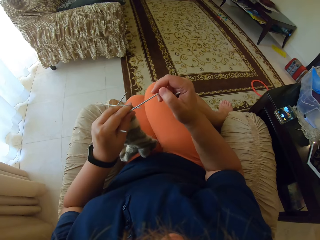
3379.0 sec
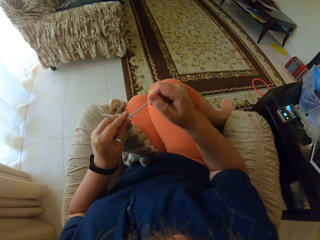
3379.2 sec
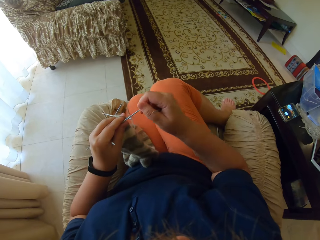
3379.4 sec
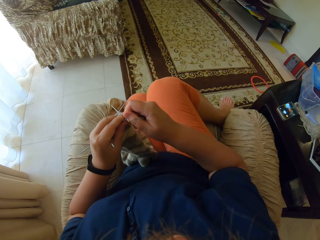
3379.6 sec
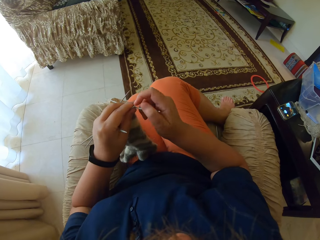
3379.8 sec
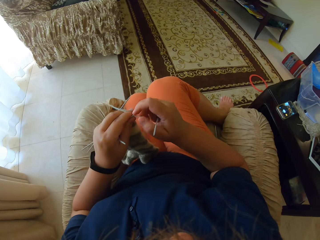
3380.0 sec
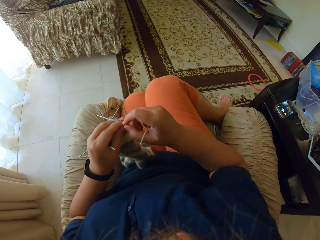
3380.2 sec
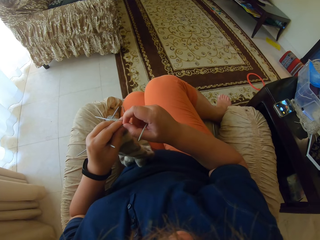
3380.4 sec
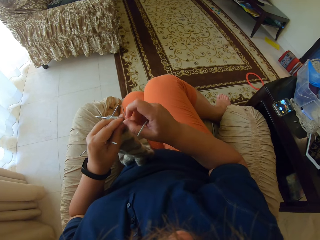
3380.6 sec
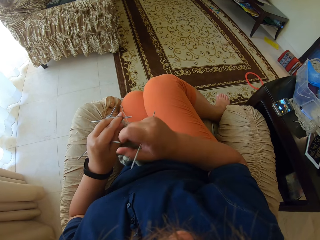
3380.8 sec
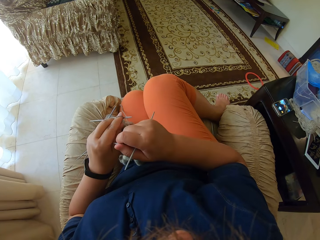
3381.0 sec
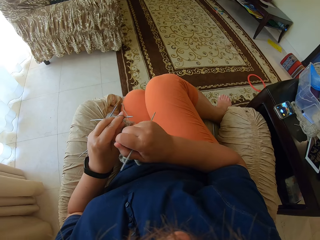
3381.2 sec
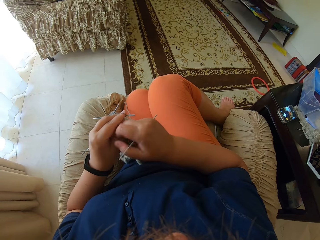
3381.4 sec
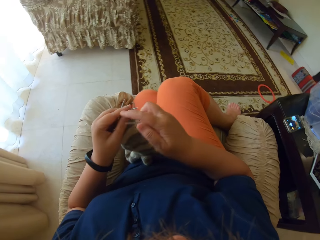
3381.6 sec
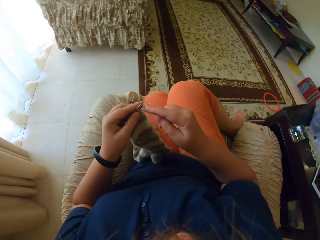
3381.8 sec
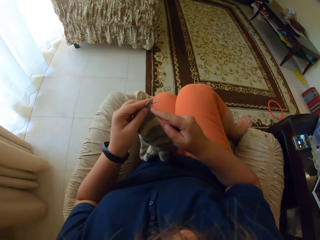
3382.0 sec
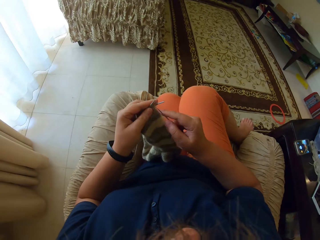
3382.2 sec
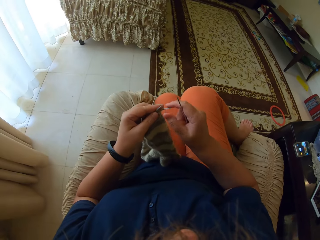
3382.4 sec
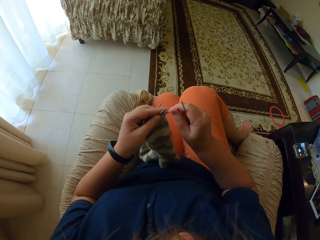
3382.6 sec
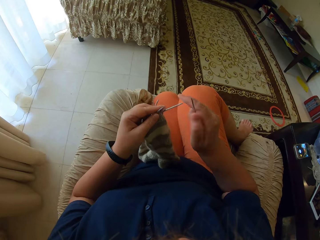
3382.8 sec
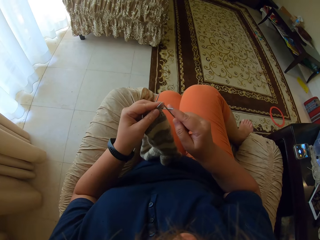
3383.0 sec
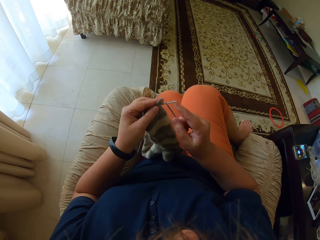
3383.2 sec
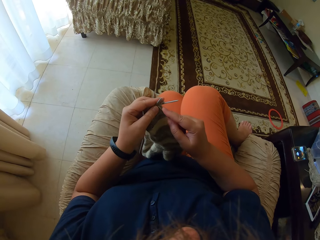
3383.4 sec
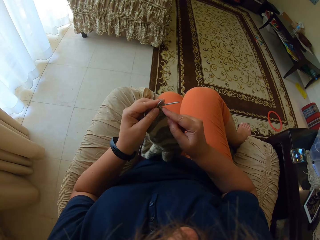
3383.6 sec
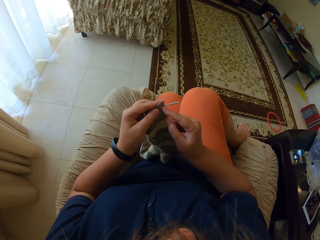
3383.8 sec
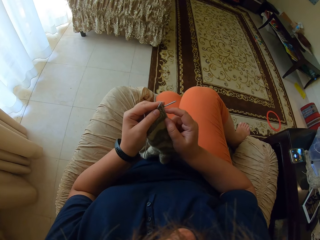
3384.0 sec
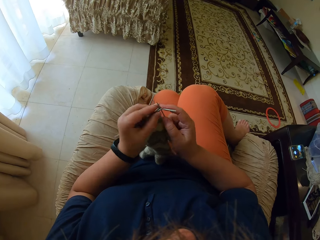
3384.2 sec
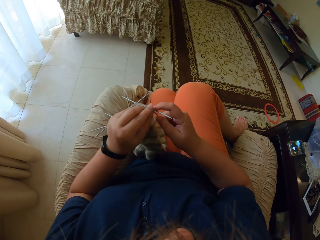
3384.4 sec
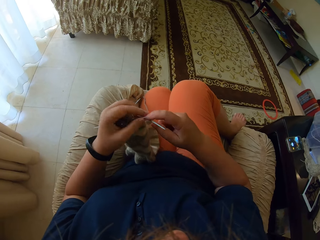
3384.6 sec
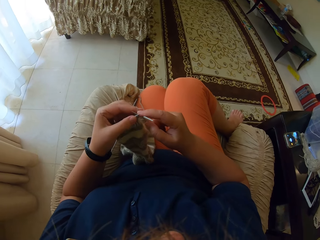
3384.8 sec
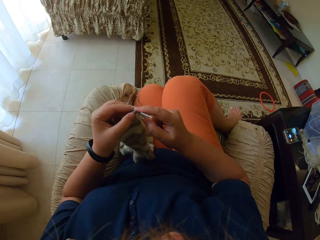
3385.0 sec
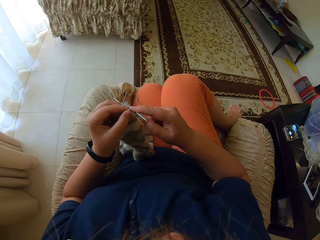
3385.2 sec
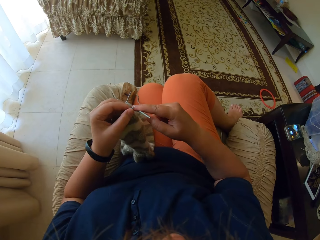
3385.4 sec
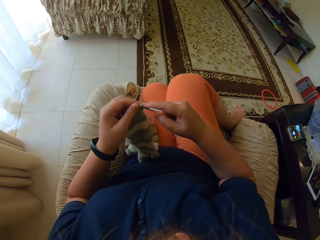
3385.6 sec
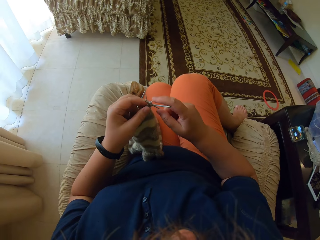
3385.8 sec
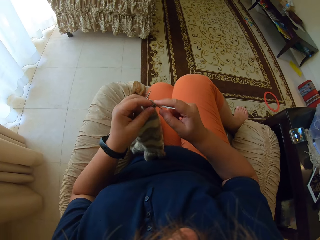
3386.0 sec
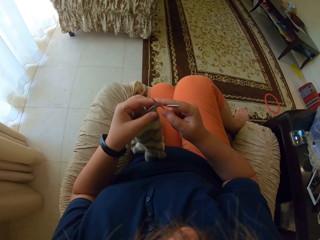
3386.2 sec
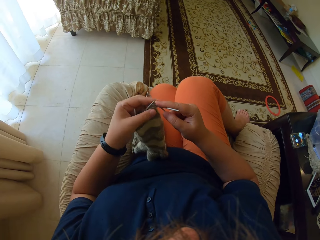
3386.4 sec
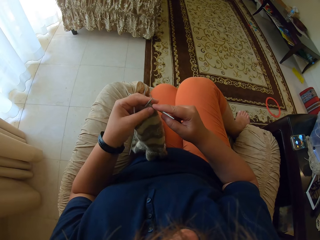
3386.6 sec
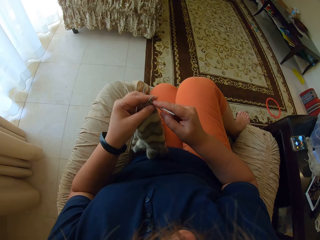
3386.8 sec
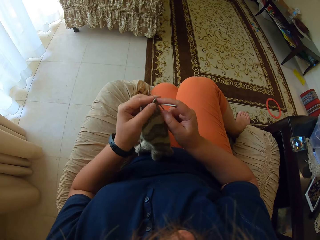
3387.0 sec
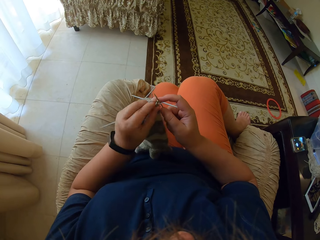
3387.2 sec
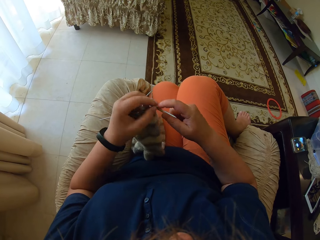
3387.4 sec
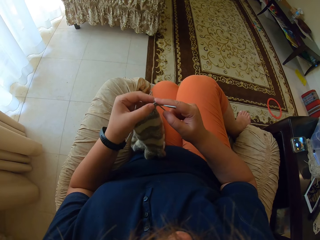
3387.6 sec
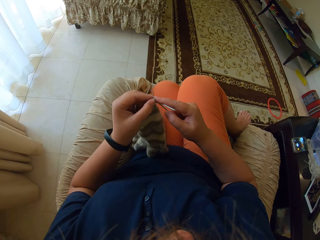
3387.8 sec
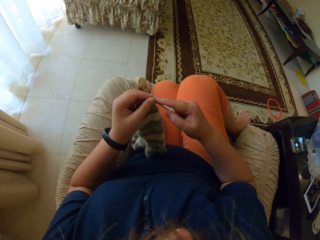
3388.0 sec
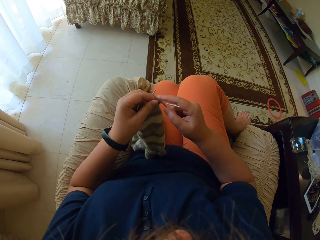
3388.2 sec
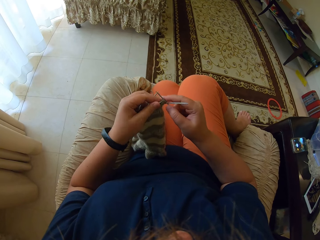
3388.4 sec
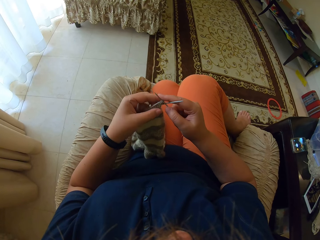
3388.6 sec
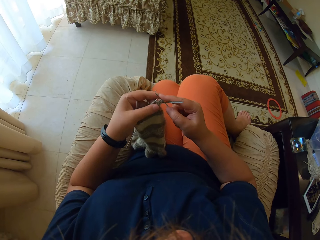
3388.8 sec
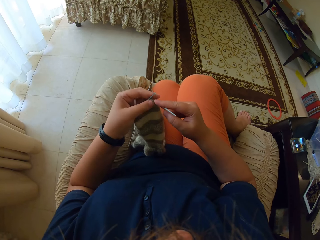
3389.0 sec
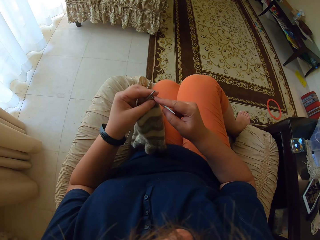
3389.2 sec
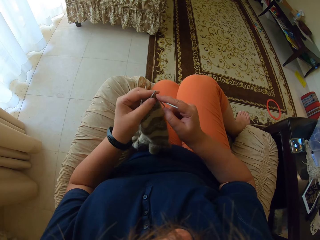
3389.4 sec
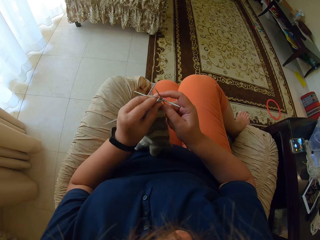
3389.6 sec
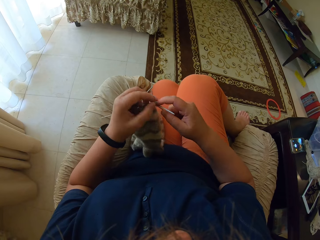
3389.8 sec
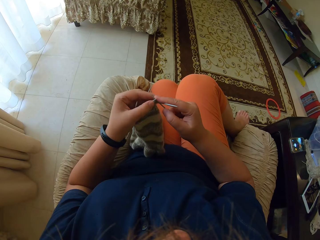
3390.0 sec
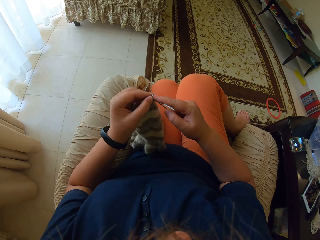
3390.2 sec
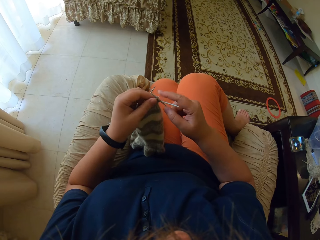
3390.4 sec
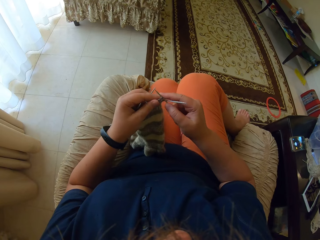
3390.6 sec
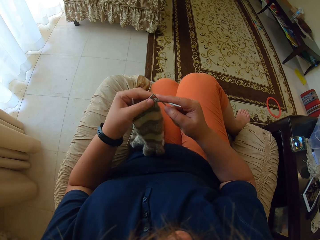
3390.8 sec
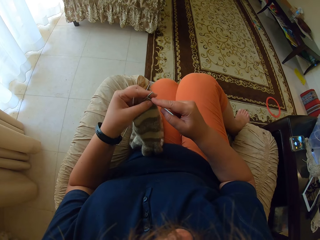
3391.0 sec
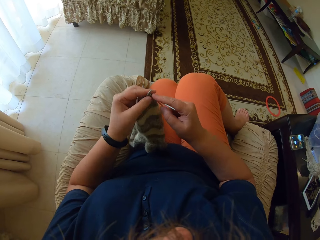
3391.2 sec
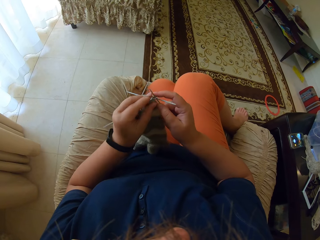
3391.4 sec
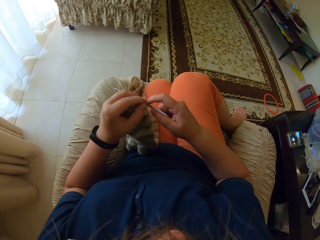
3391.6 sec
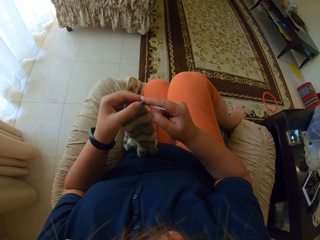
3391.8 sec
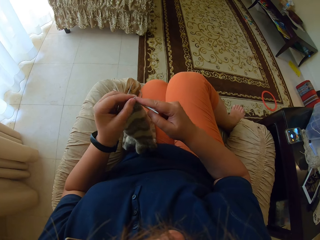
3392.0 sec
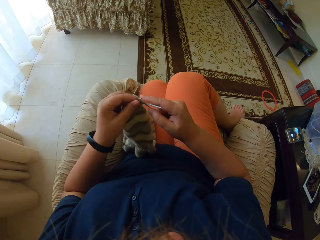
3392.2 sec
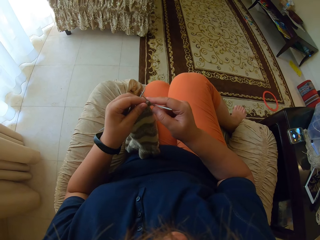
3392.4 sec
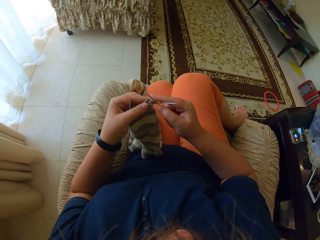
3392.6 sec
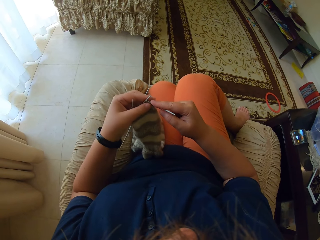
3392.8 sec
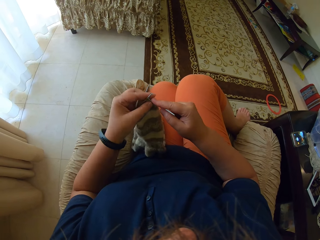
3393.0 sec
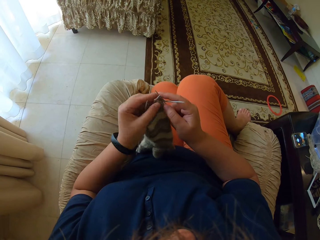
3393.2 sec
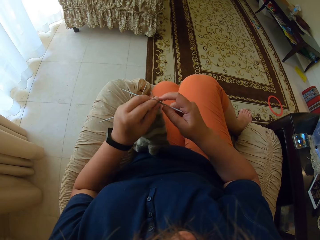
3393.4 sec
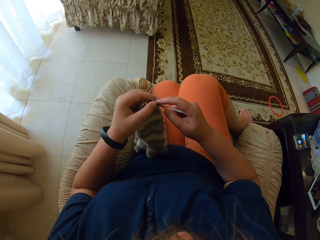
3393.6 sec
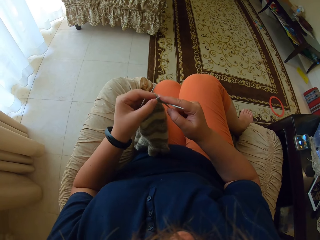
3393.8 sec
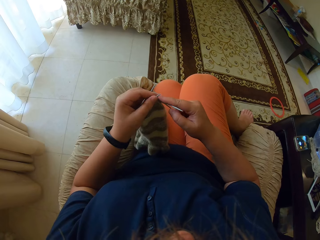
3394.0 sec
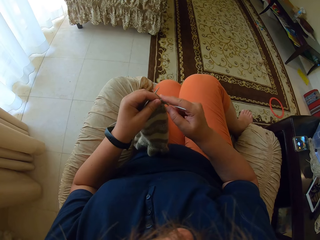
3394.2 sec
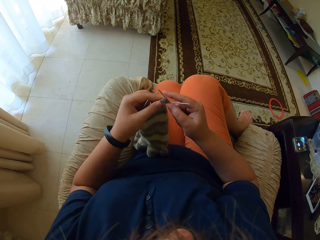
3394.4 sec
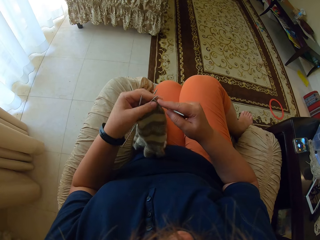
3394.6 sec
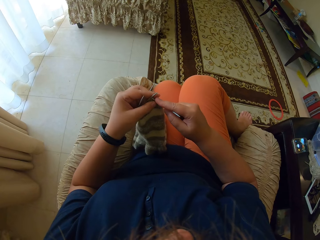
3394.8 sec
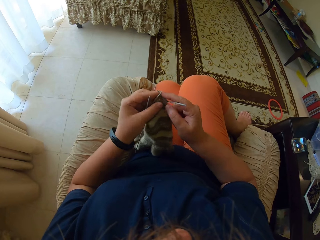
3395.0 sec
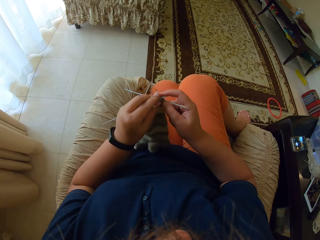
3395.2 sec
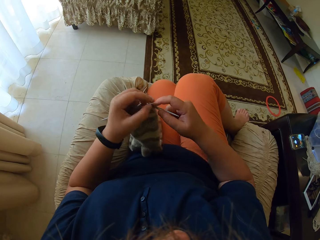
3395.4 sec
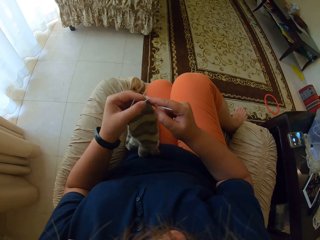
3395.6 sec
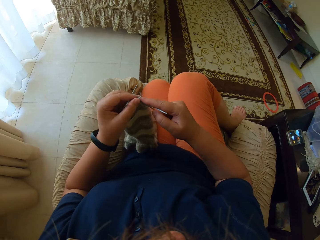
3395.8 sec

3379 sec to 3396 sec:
The camera wearer knits the fabric. They sew using stitching needles.

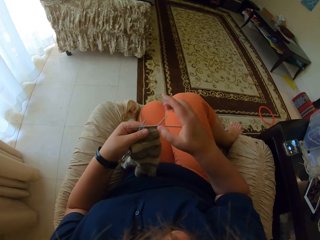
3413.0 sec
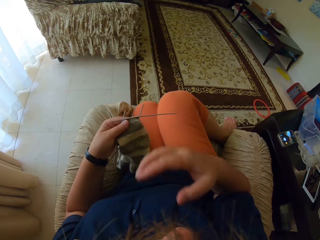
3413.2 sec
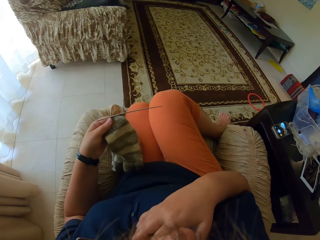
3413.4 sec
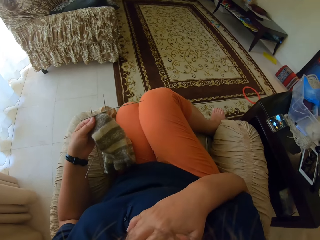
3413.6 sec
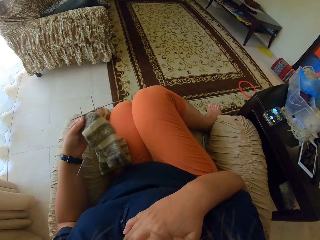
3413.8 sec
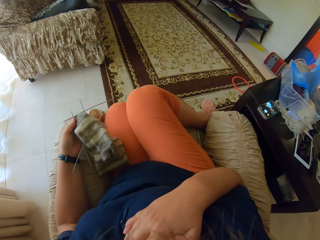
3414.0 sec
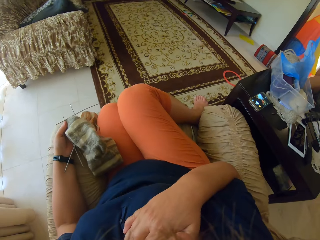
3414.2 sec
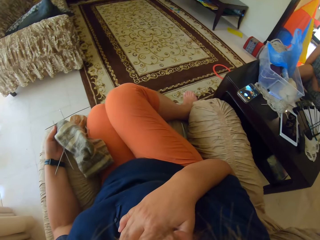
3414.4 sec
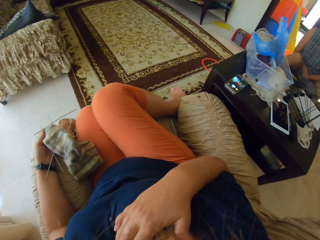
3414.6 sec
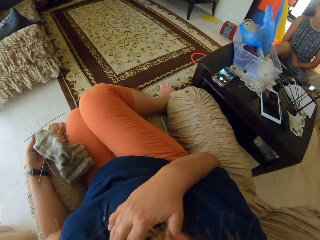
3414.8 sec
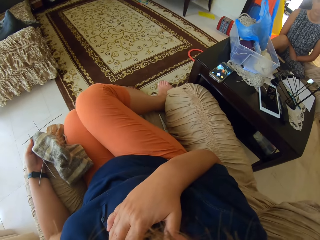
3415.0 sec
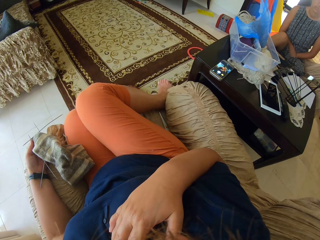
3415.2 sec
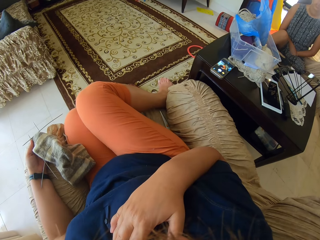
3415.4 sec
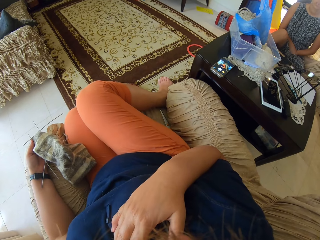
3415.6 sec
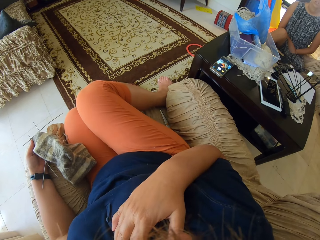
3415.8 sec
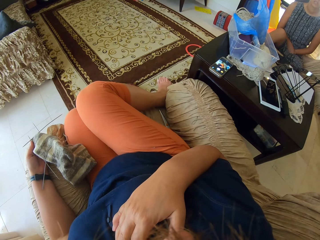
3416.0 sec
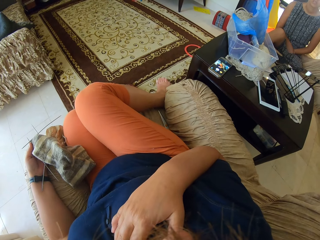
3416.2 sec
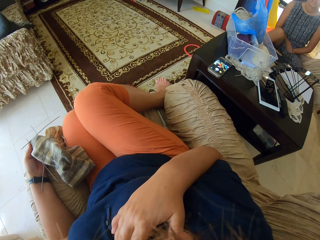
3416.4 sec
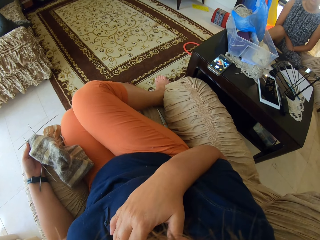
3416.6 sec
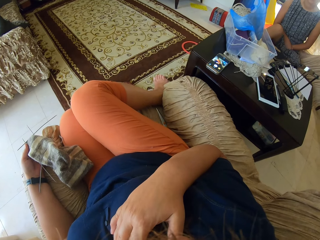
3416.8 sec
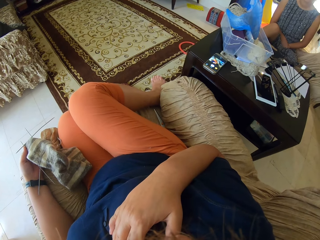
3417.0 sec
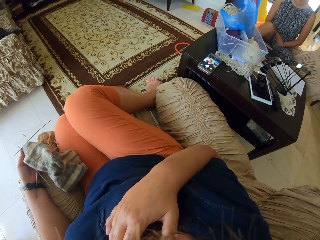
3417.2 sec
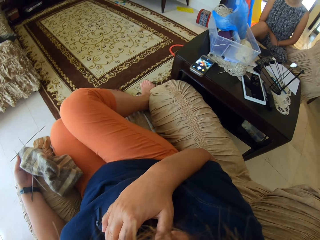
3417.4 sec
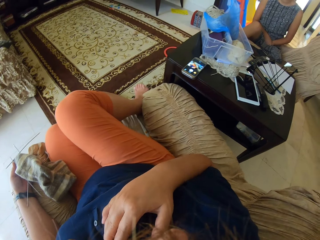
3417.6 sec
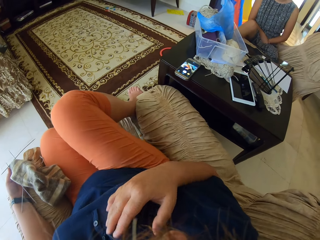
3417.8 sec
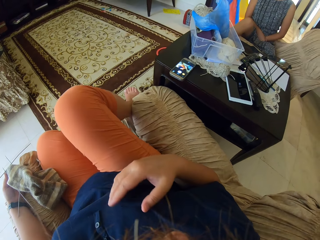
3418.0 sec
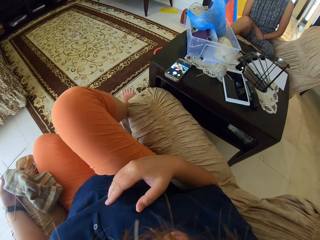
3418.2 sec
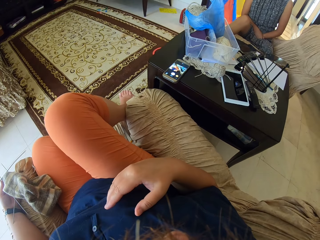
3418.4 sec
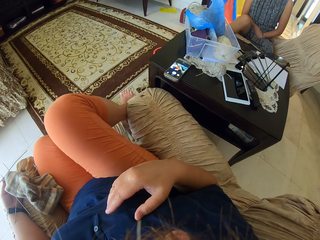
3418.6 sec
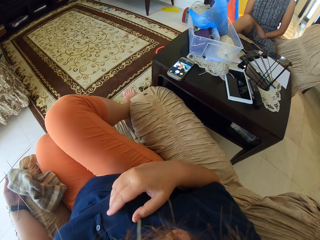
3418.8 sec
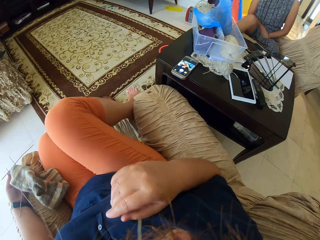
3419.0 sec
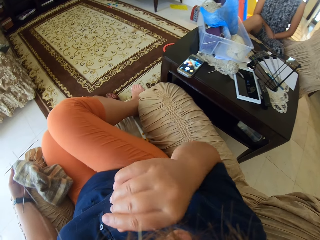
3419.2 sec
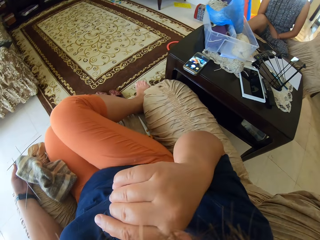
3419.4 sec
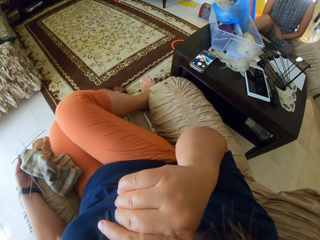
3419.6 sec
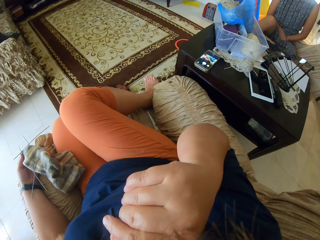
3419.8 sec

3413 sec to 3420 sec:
The camera wearer lifts her right hand. She talks to a person.
